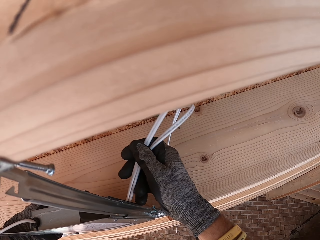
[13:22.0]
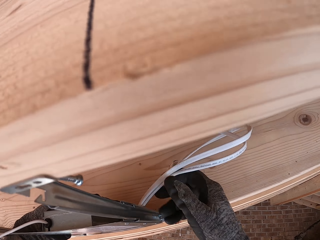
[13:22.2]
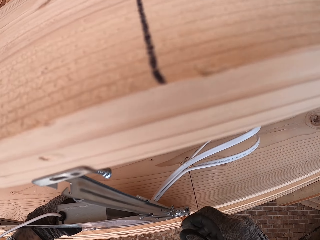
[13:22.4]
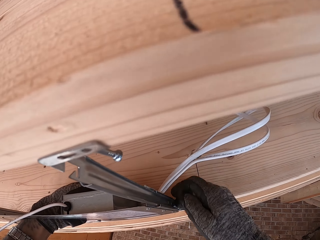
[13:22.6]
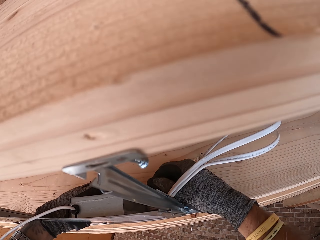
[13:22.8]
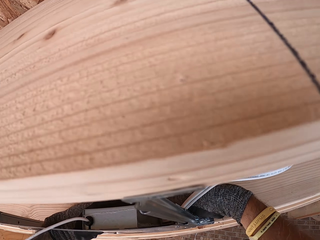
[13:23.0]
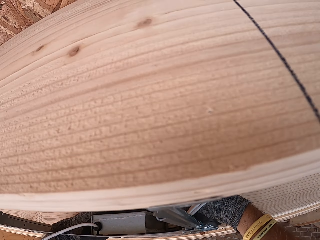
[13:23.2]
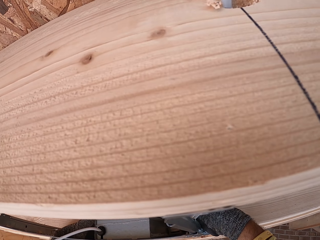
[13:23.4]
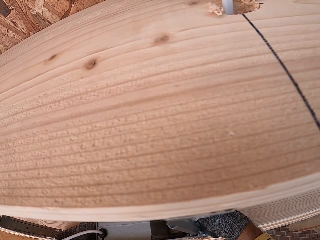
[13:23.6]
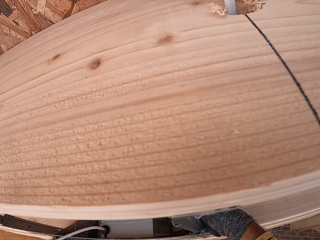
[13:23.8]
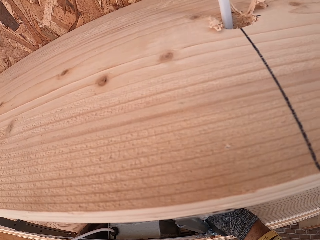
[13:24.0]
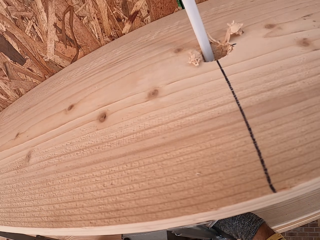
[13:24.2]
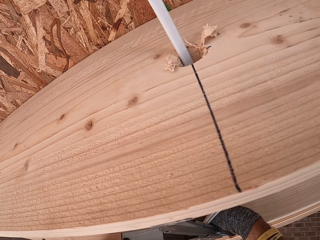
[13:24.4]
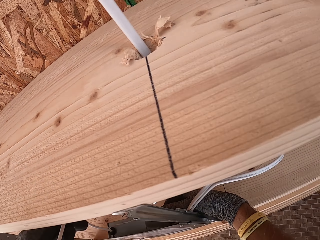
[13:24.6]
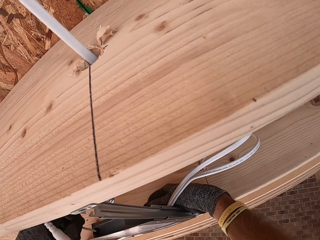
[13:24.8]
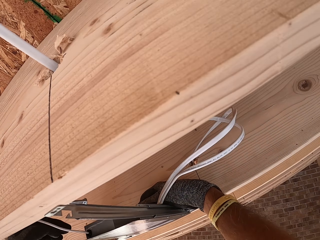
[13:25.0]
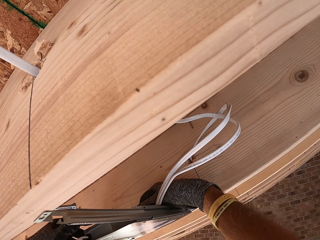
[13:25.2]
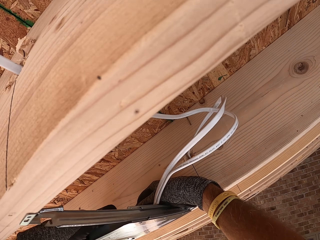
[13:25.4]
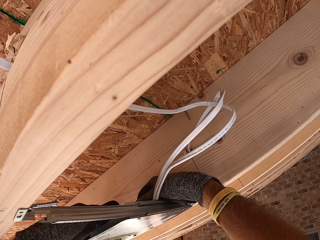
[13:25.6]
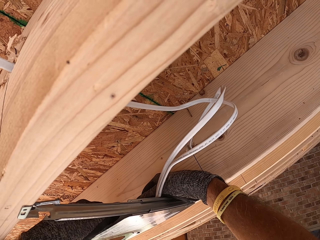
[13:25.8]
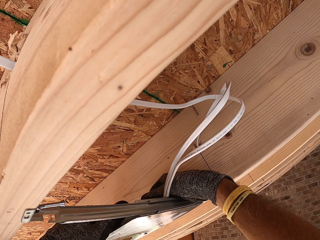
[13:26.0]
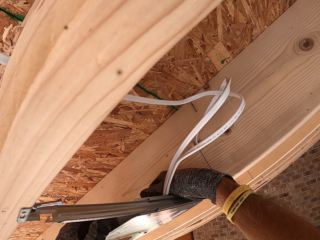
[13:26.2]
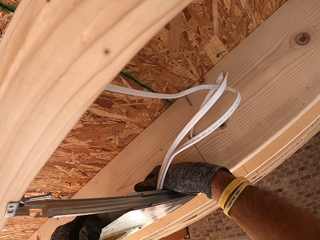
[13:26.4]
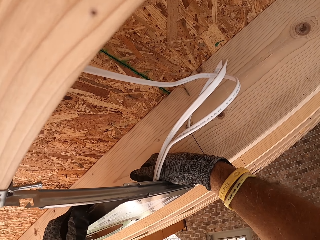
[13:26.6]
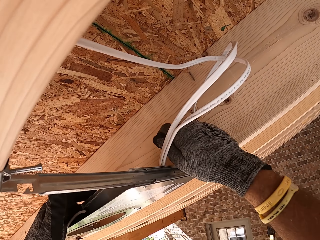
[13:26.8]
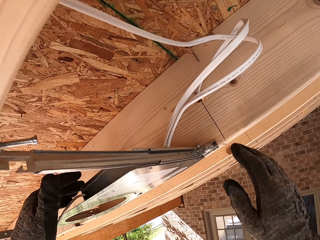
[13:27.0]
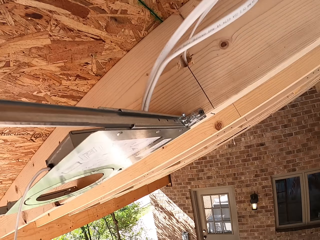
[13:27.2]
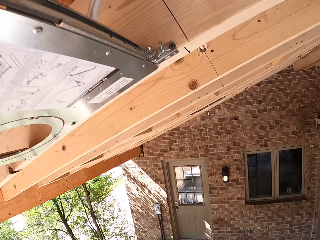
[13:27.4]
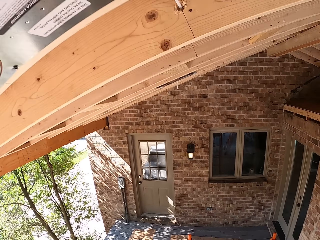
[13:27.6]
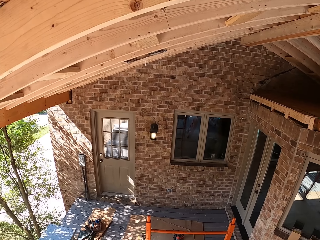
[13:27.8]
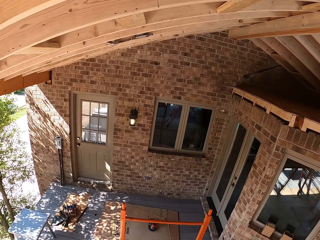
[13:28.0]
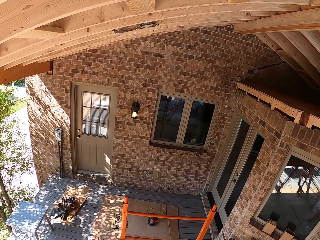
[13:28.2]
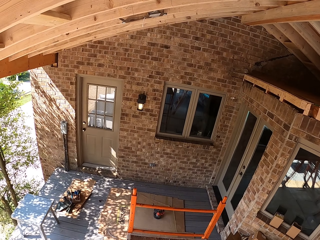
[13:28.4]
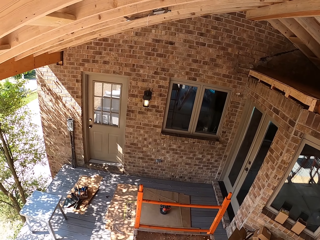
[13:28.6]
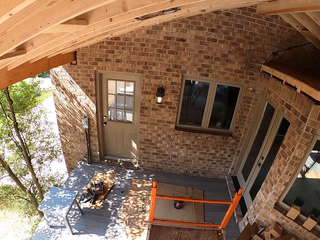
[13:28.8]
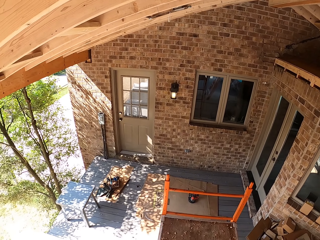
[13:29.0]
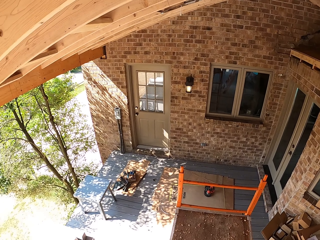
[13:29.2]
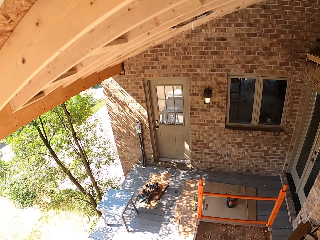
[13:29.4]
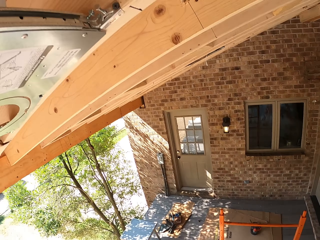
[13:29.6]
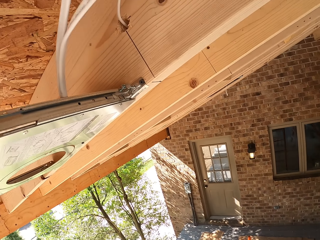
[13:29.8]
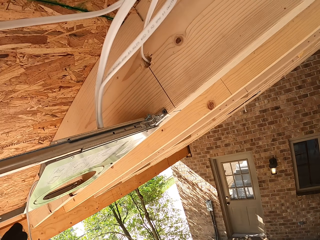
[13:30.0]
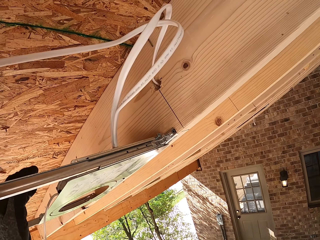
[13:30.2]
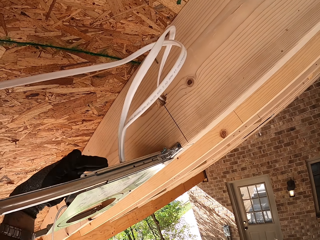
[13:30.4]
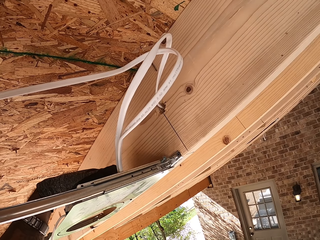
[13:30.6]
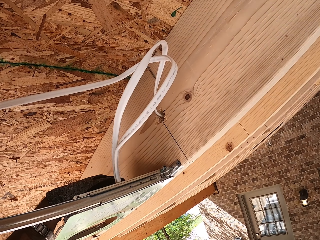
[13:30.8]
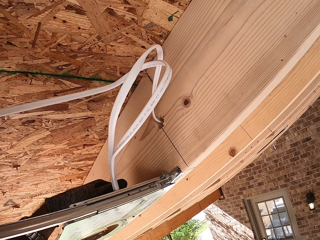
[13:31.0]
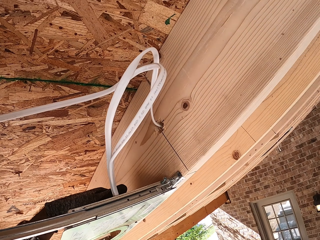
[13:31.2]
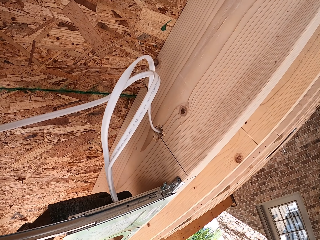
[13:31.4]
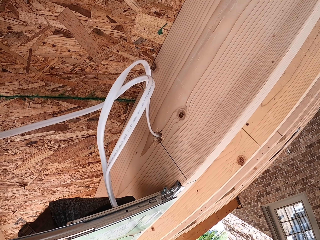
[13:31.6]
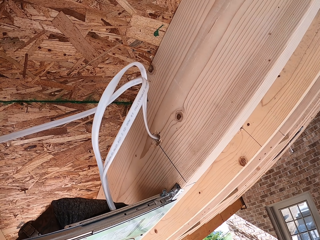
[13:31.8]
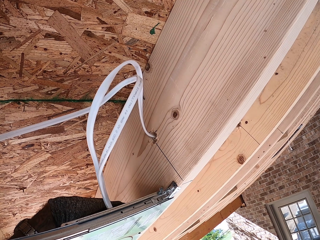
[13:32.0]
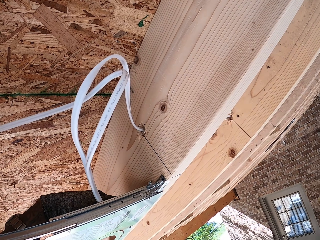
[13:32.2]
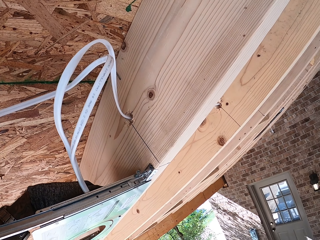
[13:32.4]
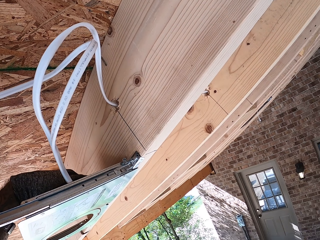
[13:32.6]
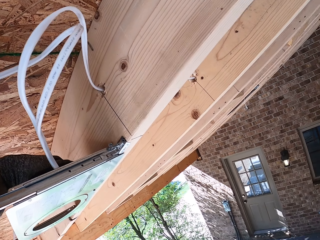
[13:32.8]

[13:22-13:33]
The camera wearer sets the LED panel light adapter on the LED light cover. They pause. They look around. They check the LED panel light adapter on the LED light cover.

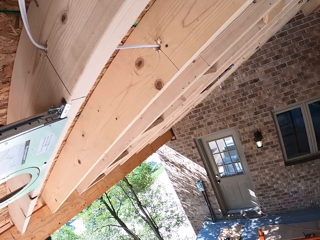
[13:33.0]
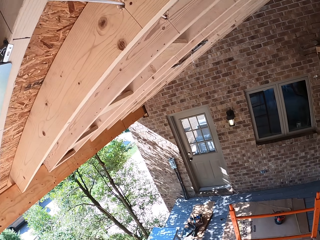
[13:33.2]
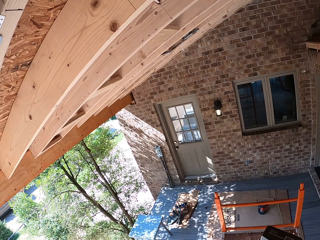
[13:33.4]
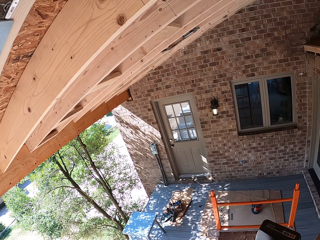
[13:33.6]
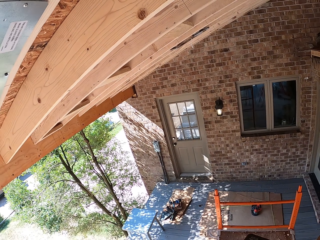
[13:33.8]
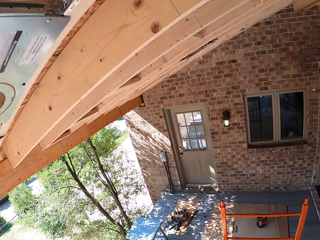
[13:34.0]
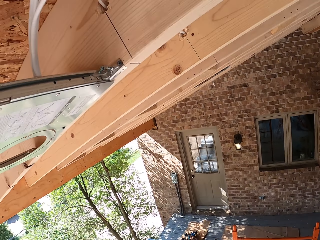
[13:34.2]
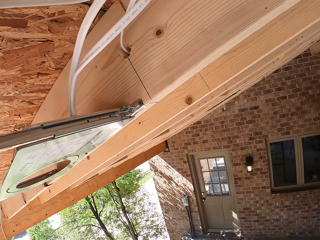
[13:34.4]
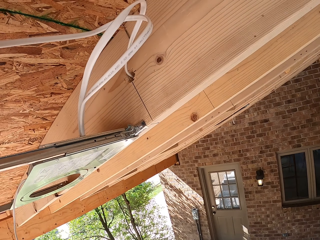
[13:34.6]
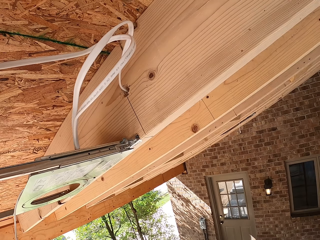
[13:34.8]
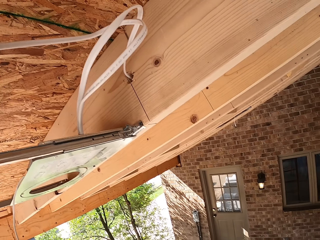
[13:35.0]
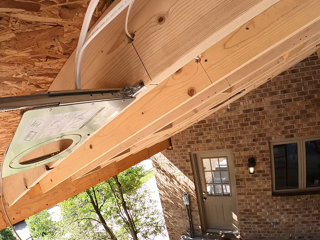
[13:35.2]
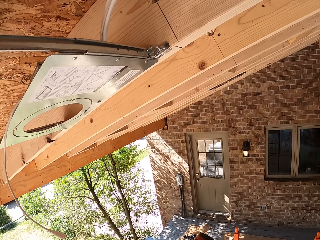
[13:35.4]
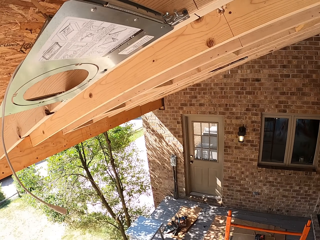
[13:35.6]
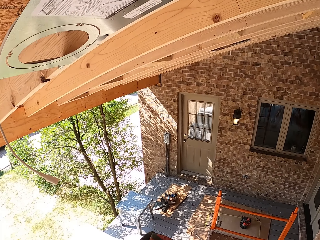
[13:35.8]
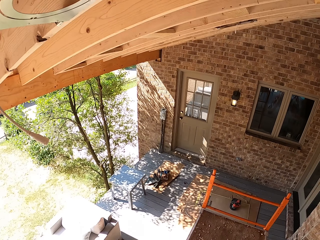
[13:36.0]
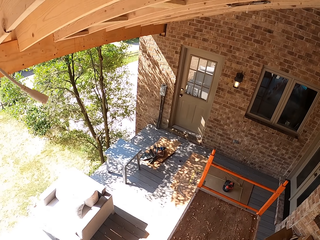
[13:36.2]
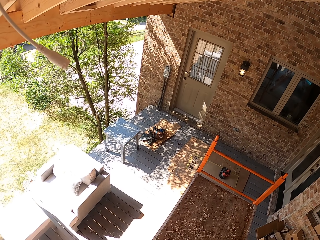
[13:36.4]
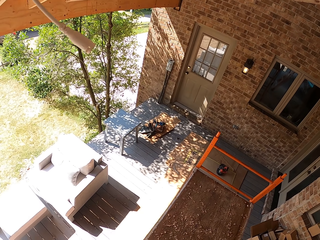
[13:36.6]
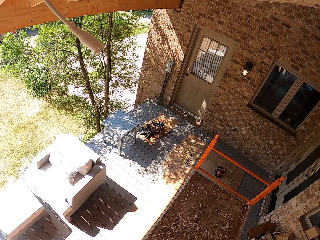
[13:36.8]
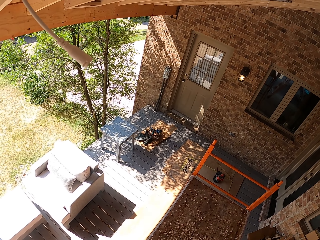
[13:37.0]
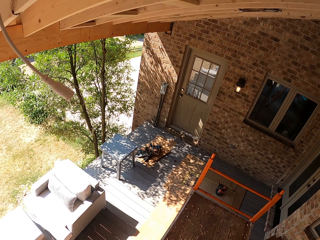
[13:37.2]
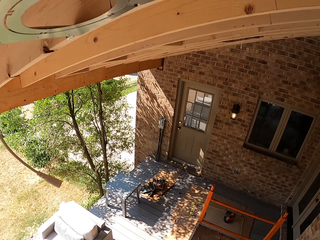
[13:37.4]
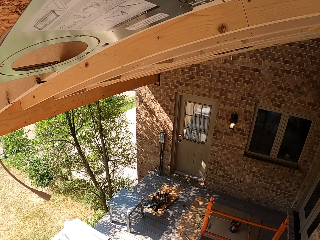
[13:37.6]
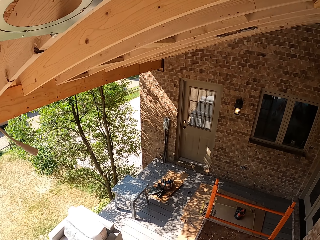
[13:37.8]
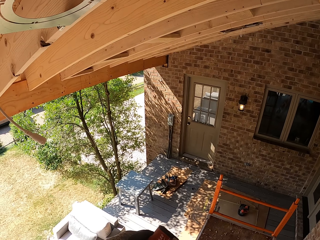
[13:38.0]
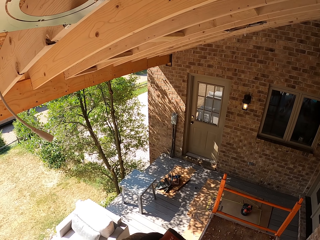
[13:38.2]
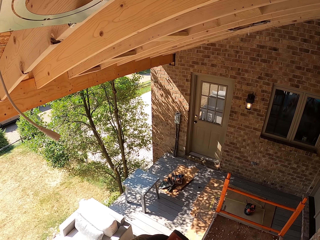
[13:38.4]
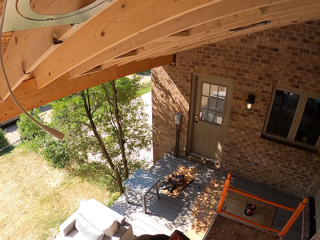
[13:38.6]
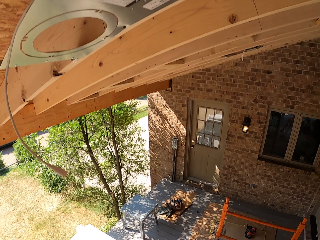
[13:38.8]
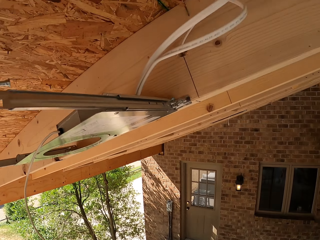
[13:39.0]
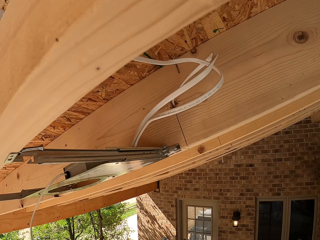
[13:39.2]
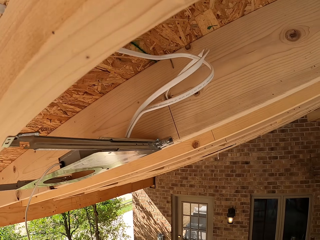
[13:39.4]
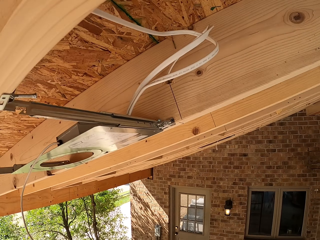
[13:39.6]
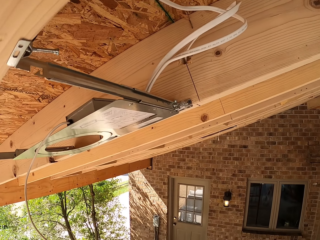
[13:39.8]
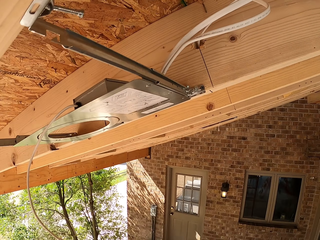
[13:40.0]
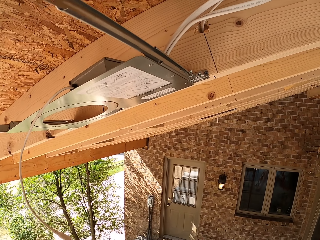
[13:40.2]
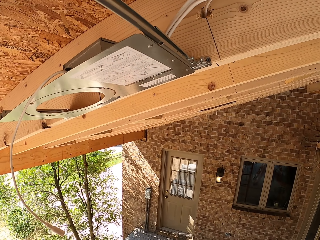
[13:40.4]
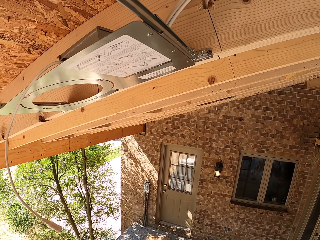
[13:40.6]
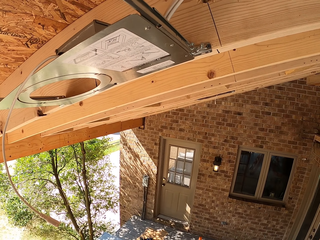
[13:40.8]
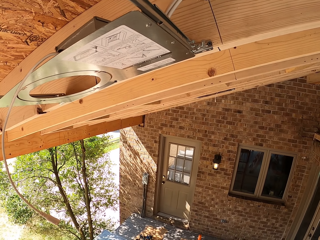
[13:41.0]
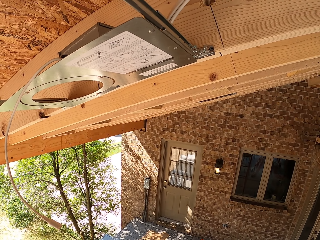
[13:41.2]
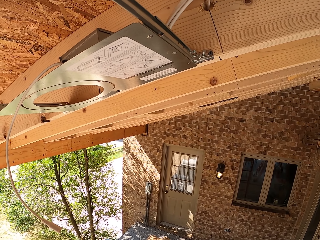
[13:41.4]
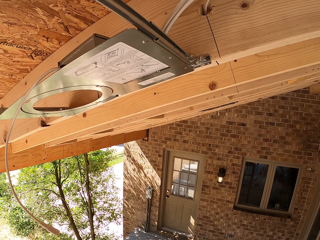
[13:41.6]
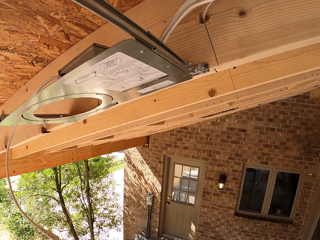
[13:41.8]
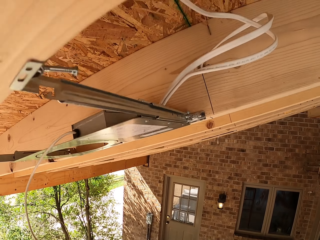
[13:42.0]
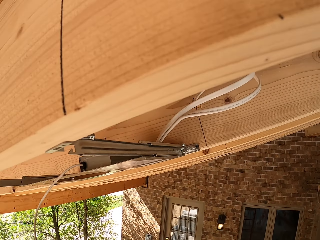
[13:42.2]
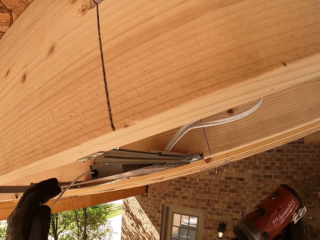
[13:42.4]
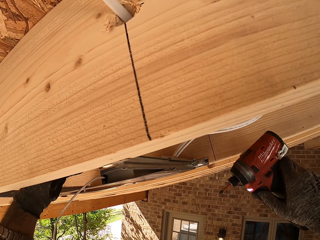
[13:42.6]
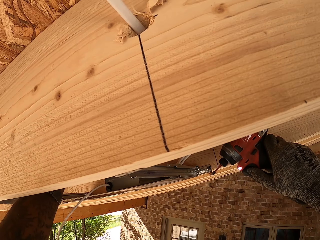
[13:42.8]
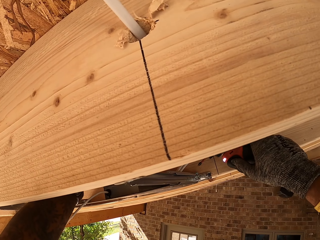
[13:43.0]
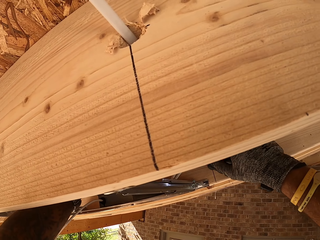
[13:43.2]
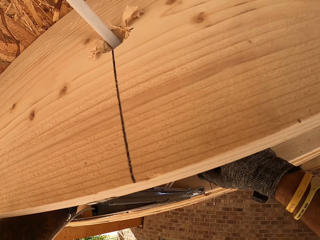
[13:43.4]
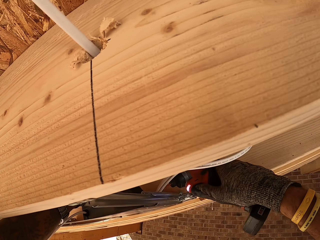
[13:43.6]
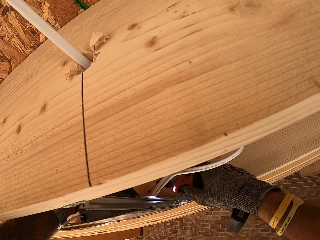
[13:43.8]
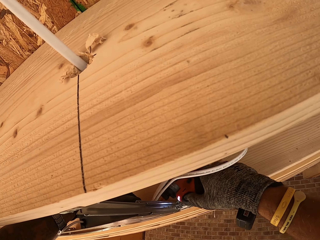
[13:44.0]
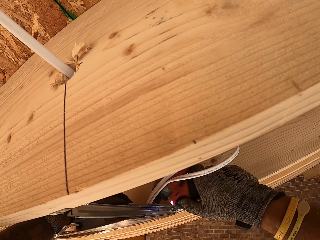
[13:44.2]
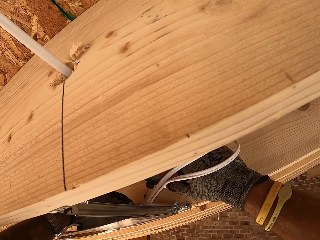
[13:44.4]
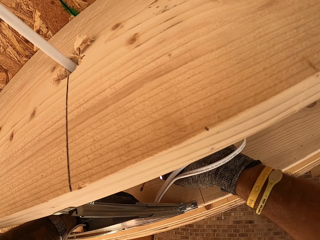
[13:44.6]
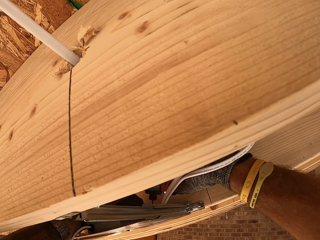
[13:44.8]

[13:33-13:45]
The camera wearer looks down. They gaze at the ceiling. They look around. They hold the drill.
